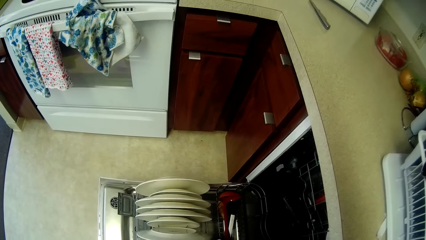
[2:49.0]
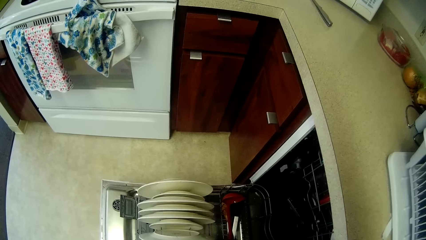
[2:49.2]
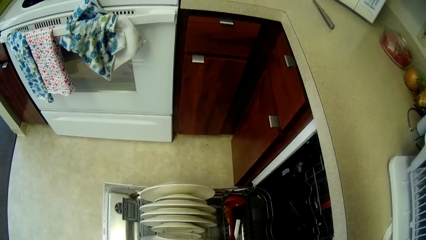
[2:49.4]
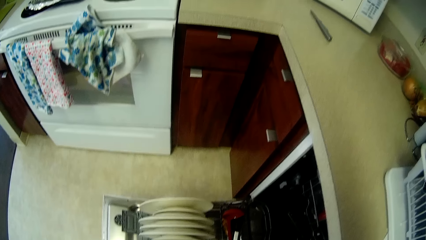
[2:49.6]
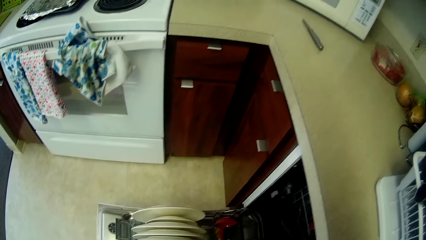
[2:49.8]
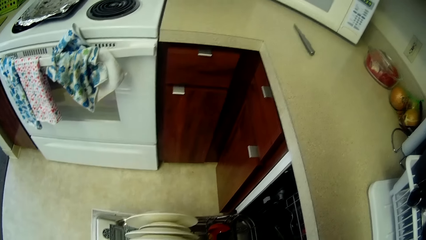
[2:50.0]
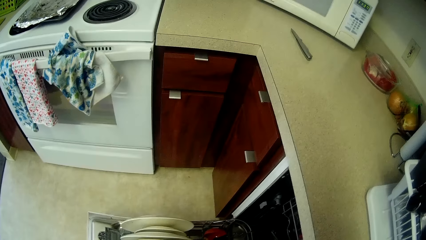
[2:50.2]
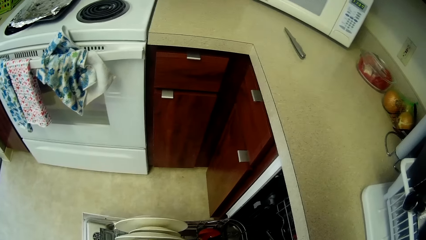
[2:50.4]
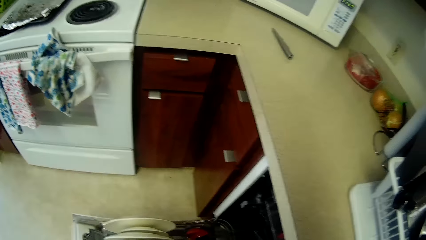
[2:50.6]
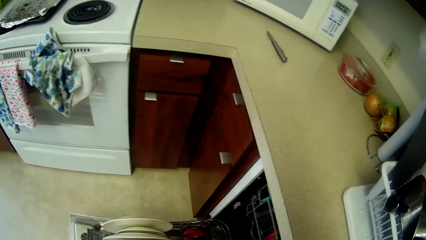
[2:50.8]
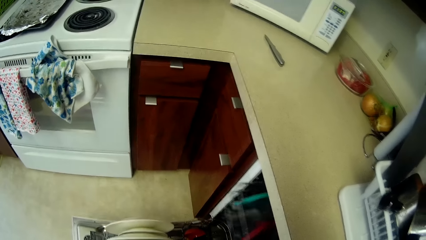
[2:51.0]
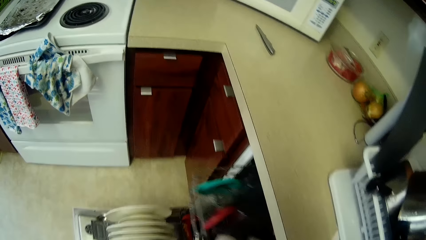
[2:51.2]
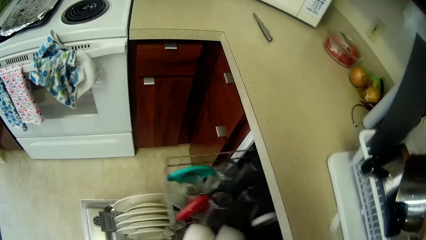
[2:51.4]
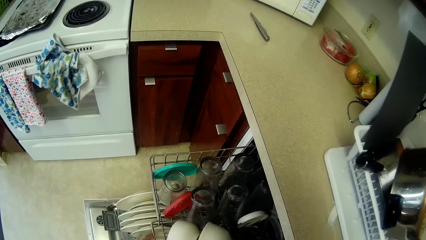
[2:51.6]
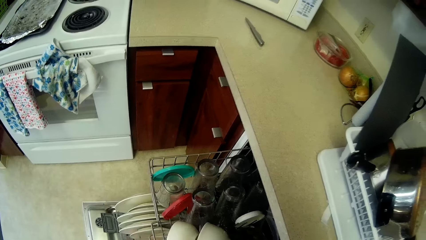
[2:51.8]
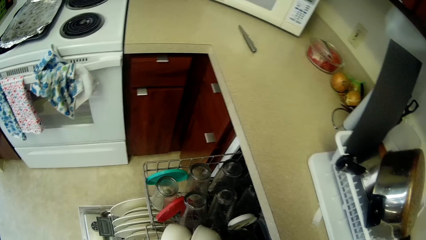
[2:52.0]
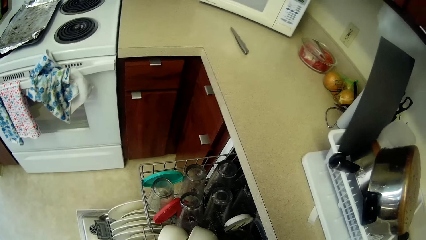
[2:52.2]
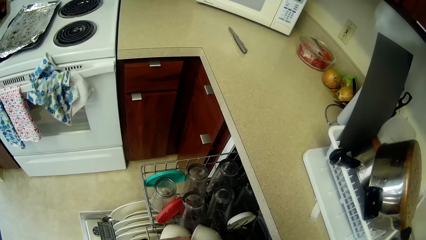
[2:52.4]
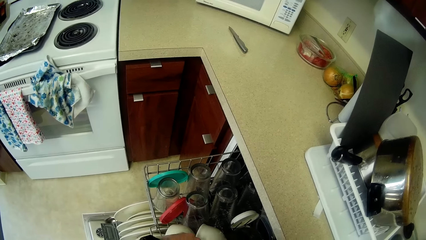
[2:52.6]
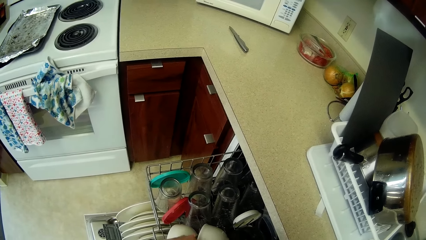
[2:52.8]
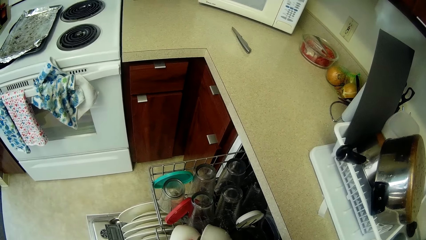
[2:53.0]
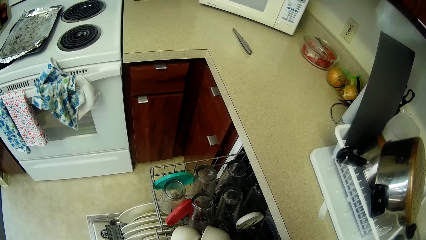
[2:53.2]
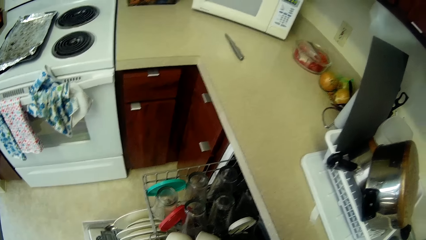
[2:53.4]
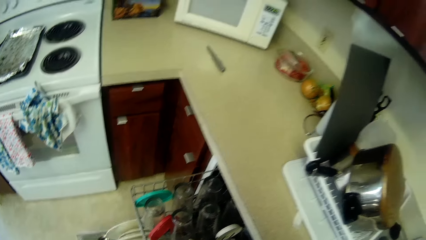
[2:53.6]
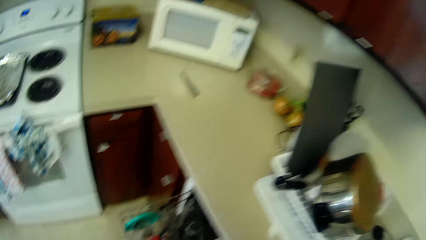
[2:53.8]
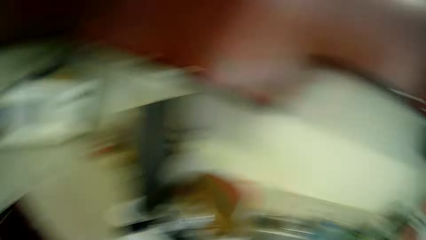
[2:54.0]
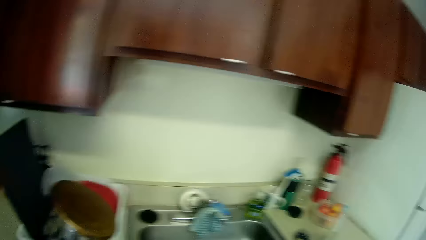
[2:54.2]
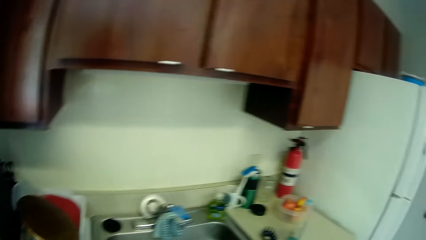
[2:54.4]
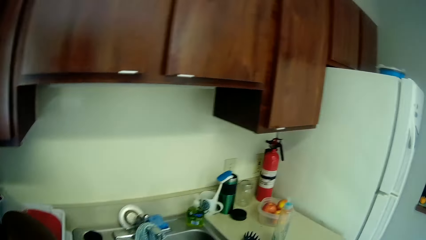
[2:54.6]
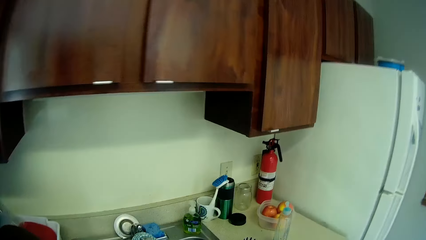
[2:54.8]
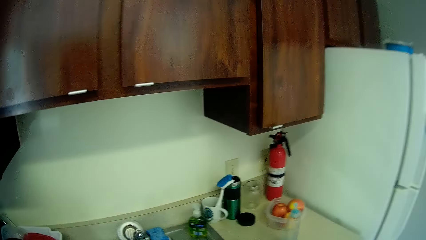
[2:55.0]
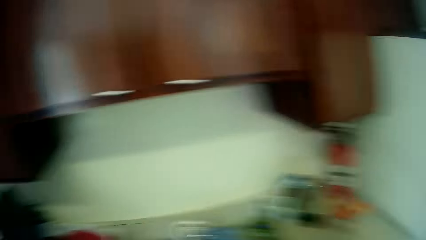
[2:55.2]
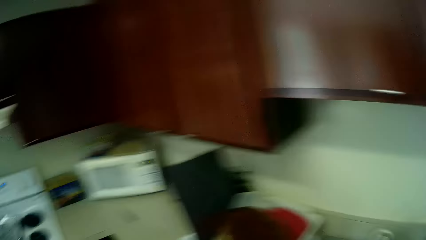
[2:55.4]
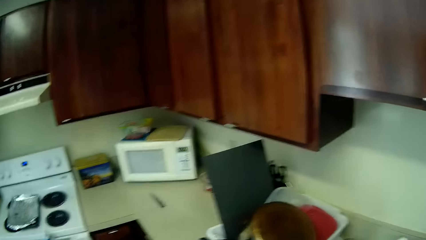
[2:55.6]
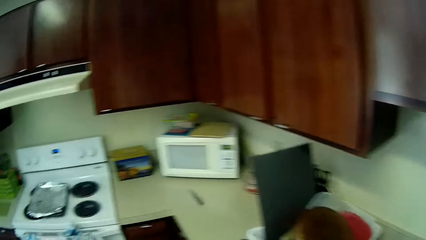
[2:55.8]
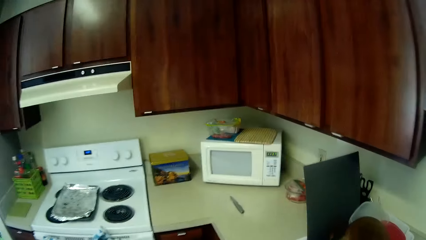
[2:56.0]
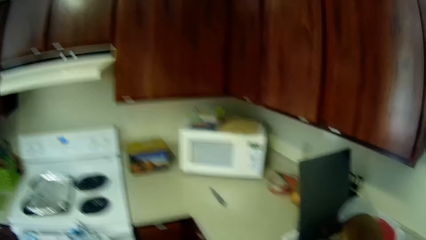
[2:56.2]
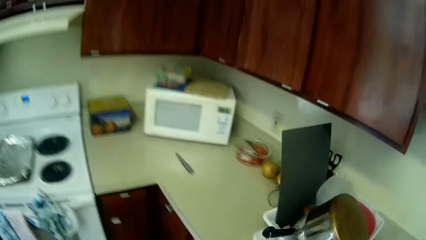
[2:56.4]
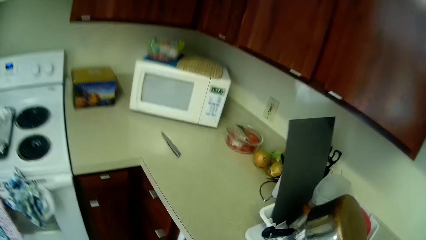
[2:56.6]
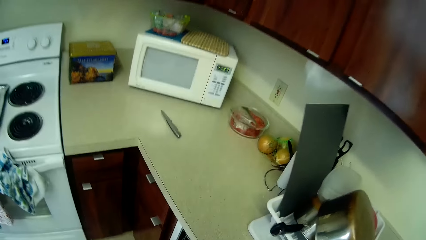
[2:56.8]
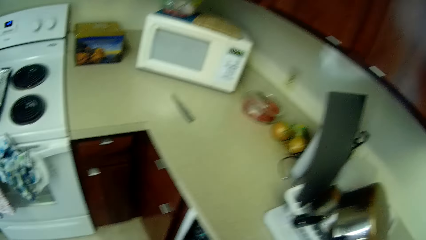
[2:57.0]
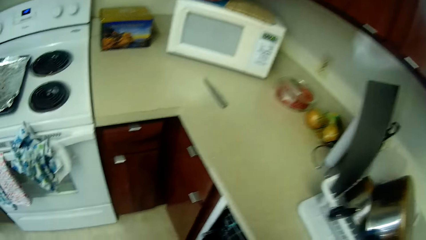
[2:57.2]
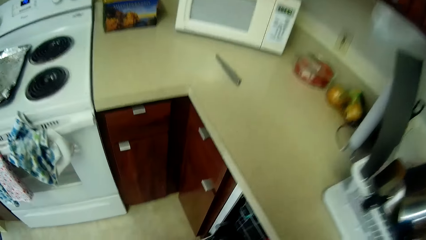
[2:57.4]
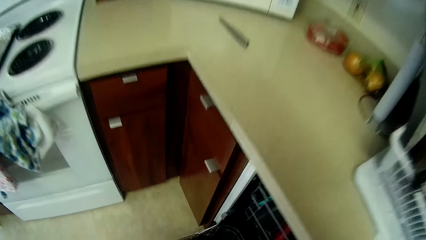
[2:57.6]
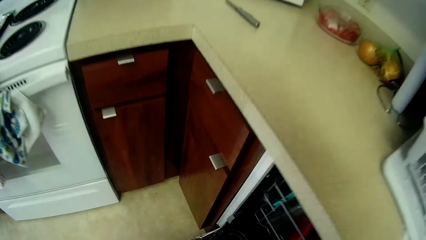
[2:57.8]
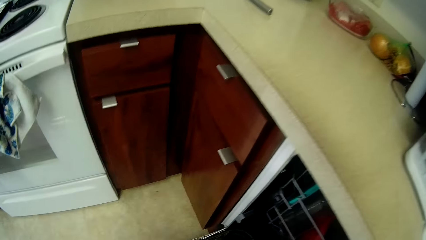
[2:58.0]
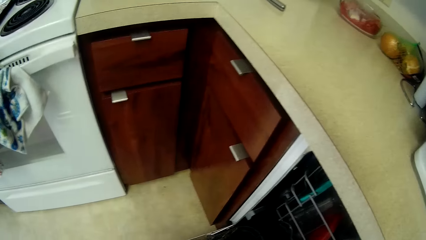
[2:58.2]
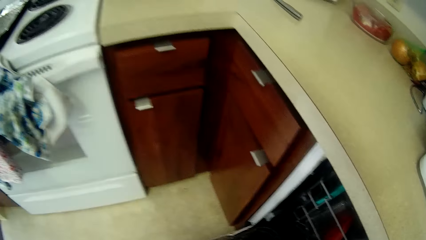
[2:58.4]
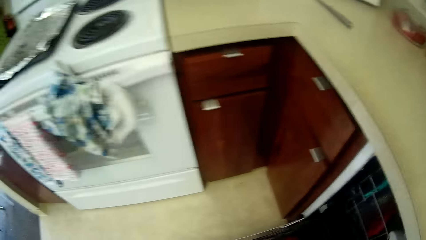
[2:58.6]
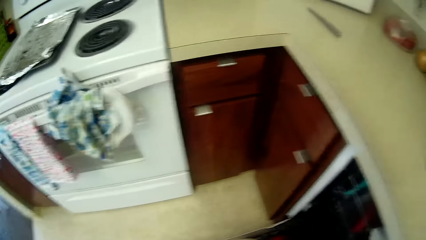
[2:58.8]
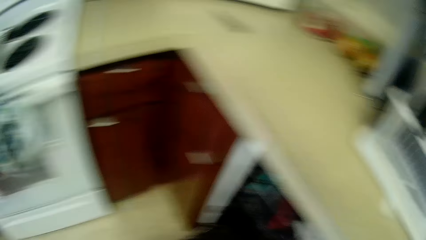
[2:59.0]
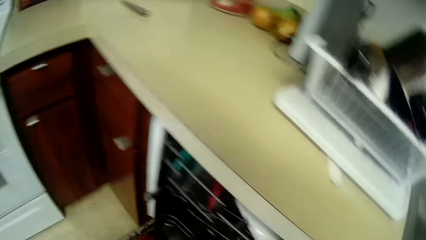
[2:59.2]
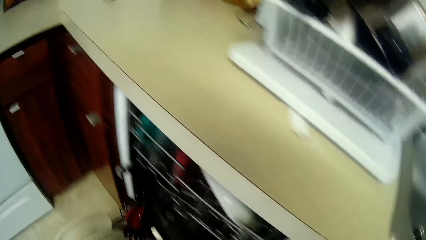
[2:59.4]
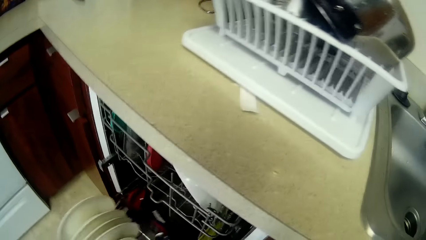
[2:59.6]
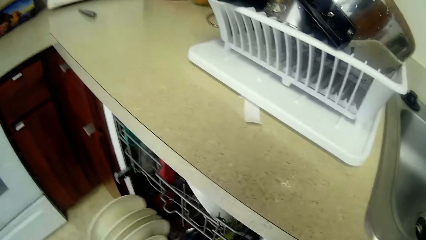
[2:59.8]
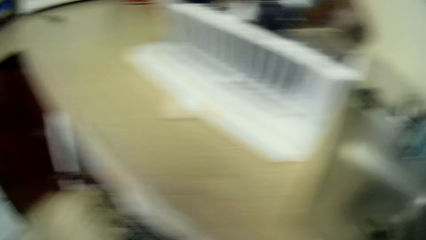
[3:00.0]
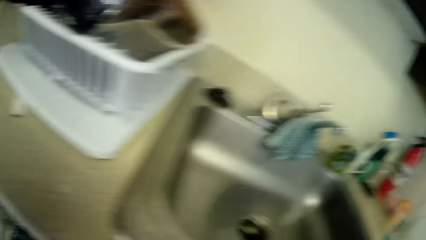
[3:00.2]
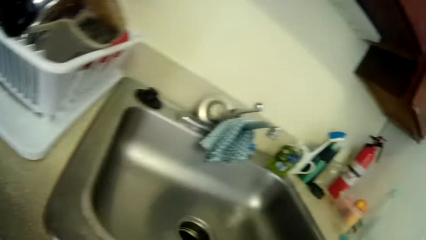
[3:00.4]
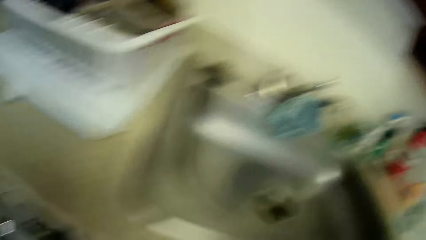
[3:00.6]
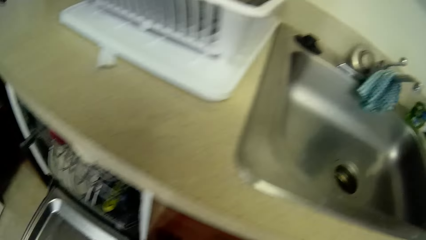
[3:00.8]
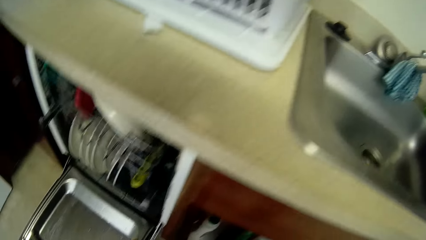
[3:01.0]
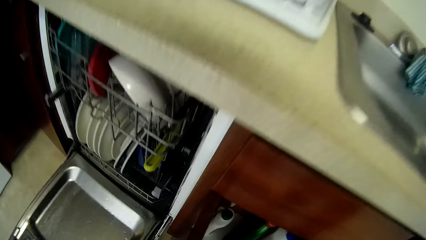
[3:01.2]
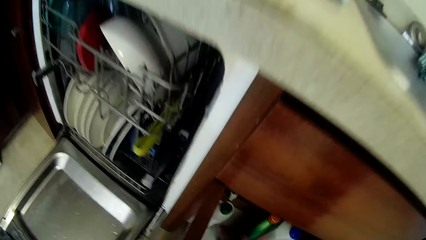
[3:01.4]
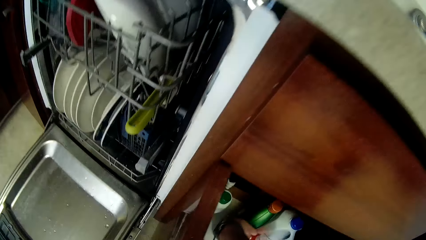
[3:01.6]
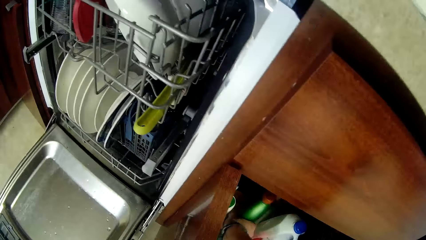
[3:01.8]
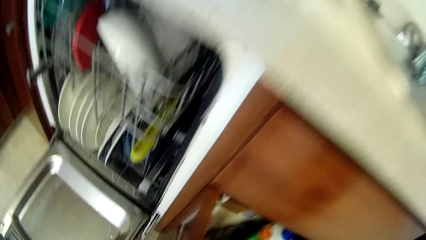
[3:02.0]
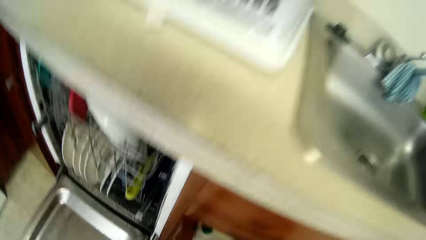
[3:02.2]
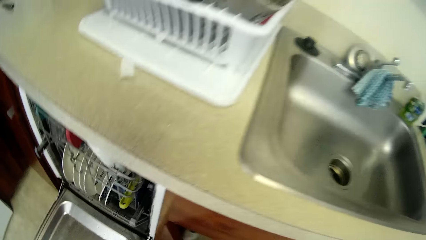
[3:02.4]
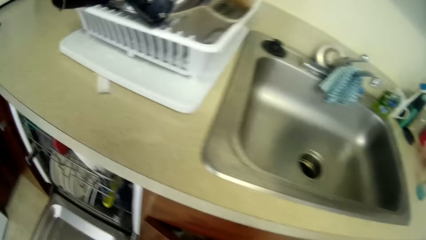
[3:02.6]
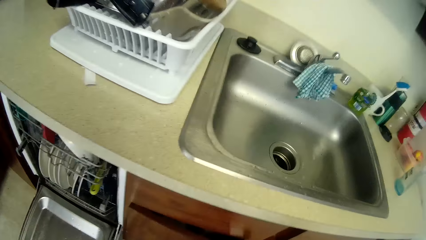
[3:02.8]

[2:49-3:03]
The camera wearer drags a dishwasher tray with her left hand. She pushes the dishwasher tray back into the dishwasher with her left hand. She picks up a bottle of dishwashing liquid from a cupboard with her right hand.

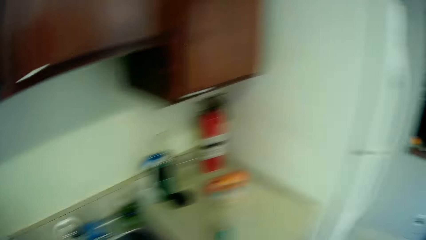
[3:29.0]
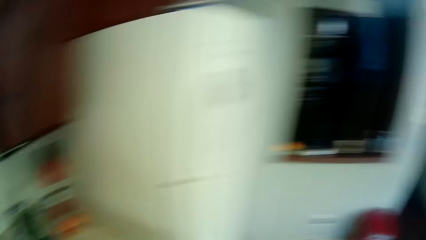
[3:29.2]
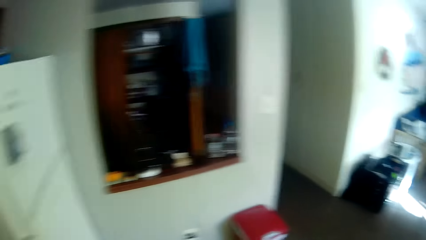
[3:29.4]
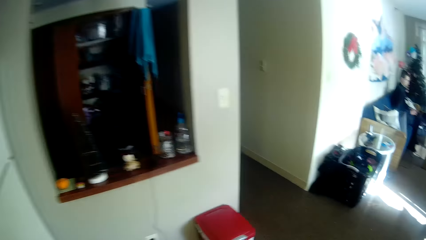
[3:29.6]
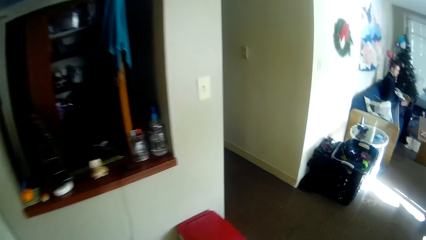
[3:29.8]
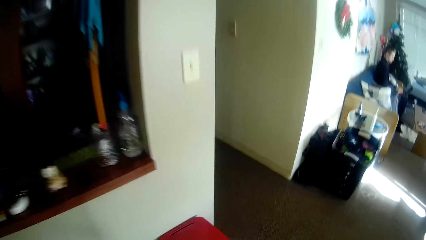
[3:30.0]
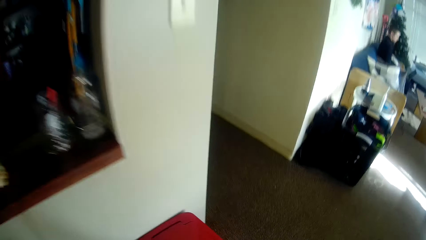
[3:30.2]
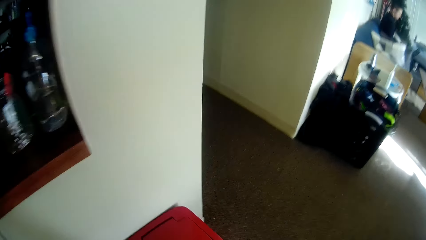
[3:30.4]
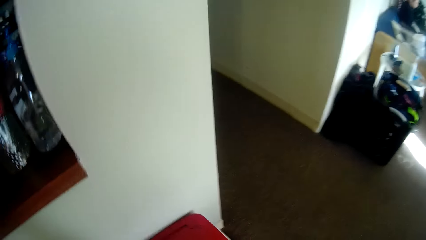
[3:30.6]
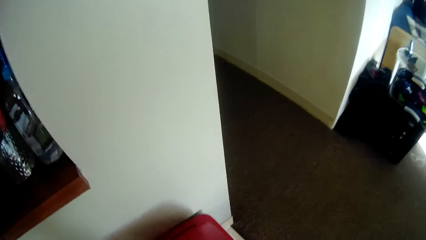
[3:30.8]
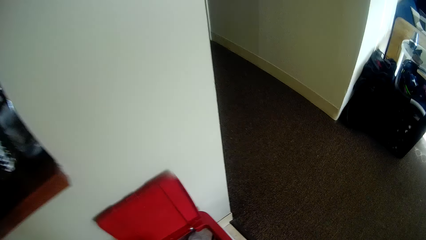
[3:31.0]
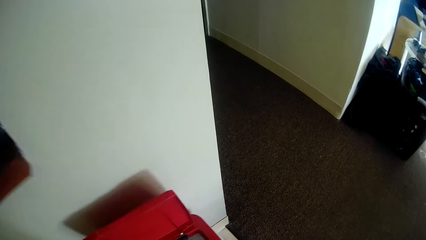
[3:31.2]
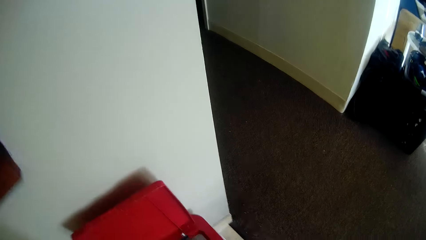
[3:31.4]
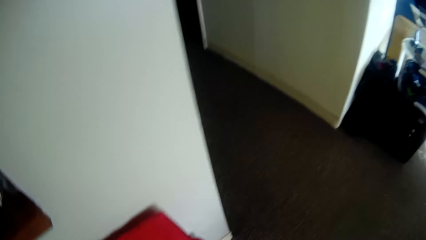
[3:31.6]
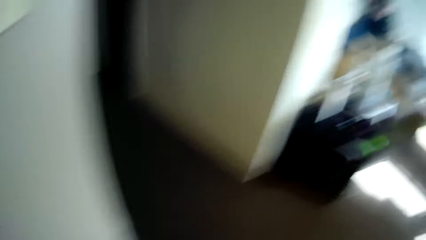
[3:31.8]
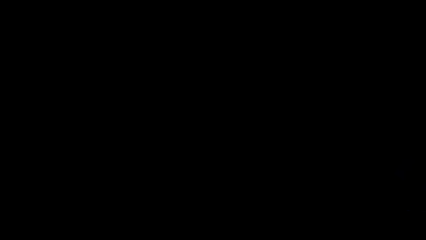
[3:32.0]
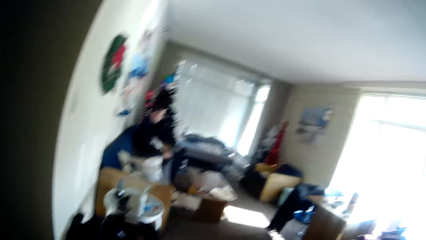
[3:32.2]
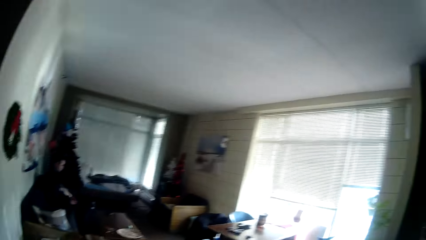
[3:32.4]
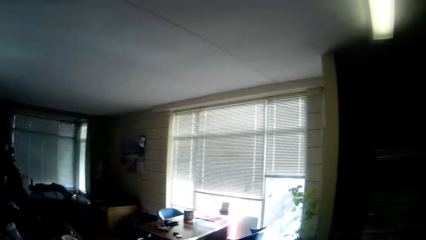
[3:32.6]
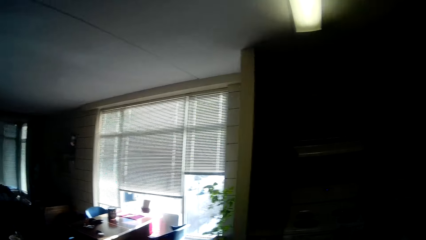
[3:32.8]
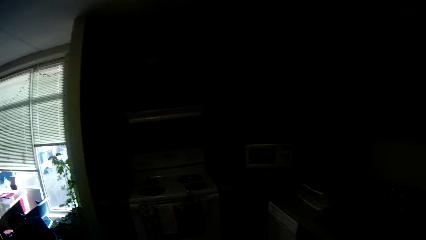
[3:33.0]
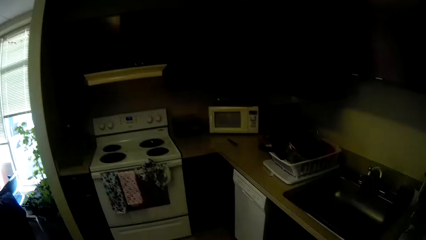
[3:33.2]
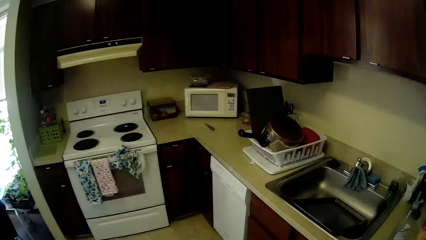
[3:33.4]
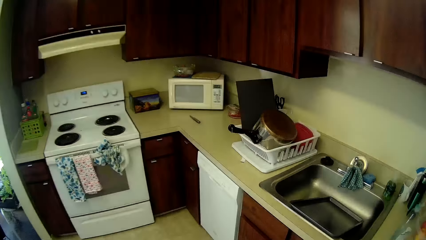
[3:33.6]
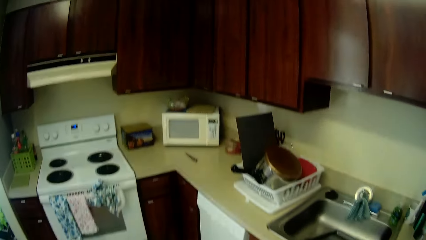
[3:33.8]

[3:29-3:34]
The camera wearer opens the bin. They throw foil paper in the waste bin.
